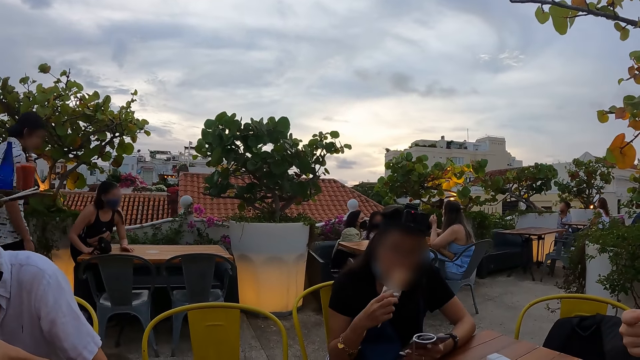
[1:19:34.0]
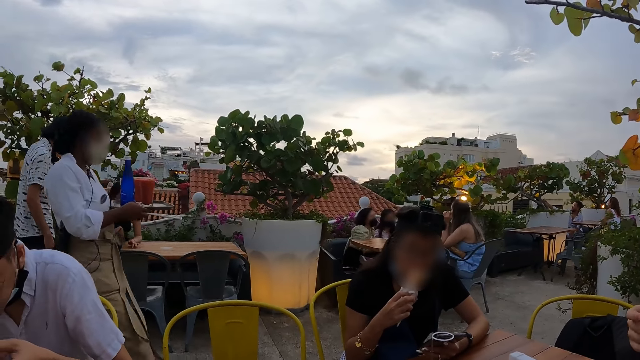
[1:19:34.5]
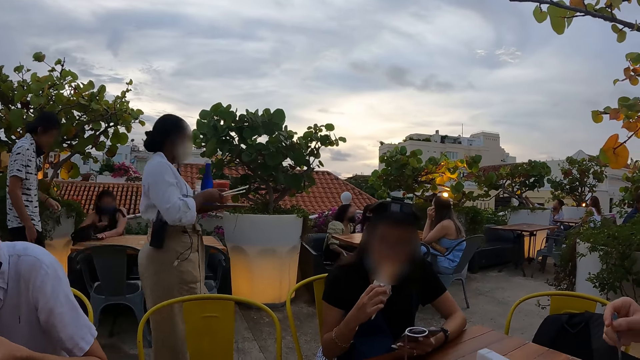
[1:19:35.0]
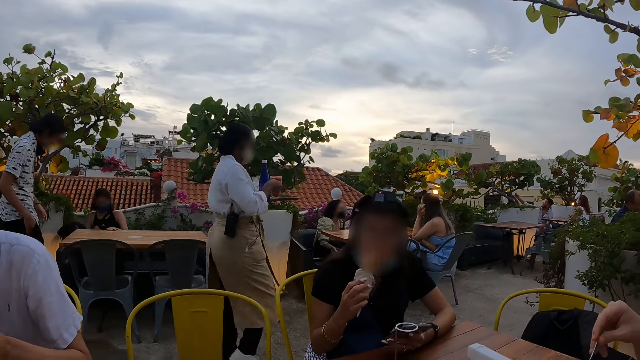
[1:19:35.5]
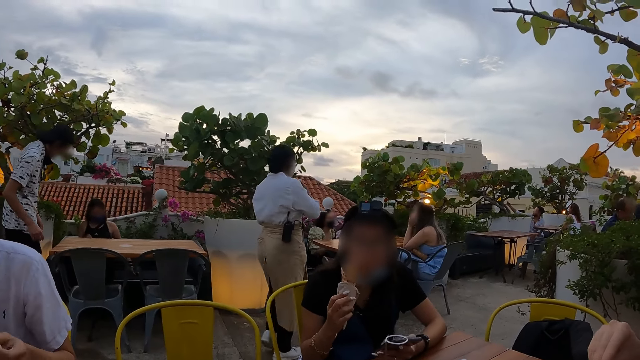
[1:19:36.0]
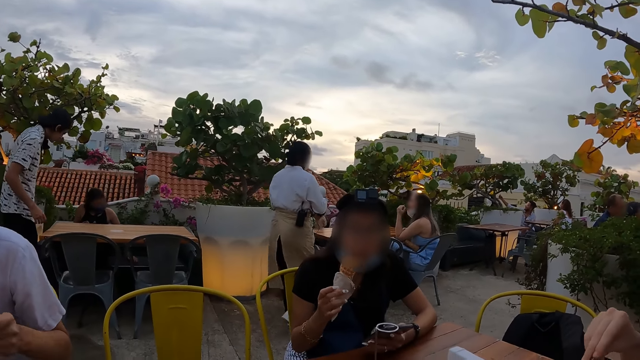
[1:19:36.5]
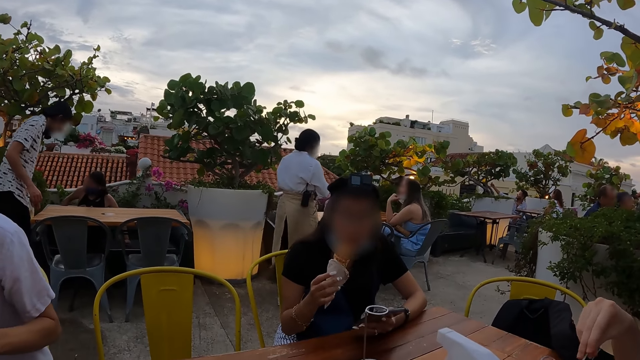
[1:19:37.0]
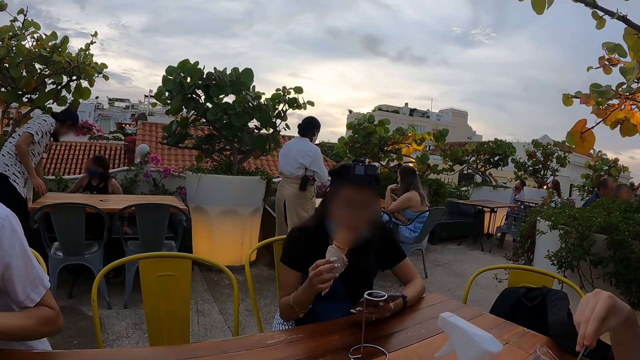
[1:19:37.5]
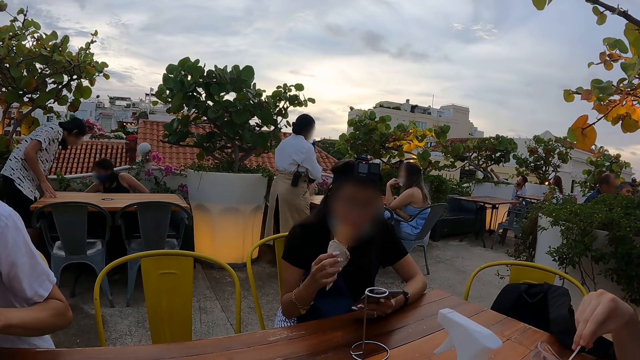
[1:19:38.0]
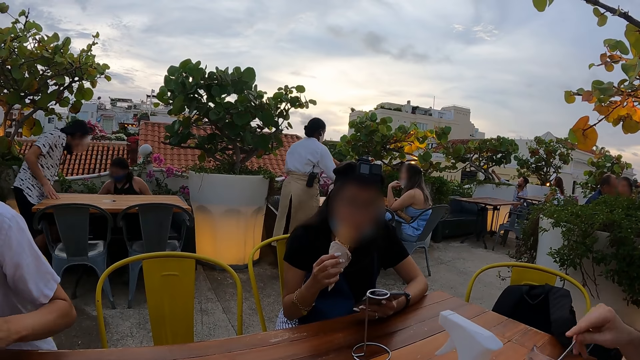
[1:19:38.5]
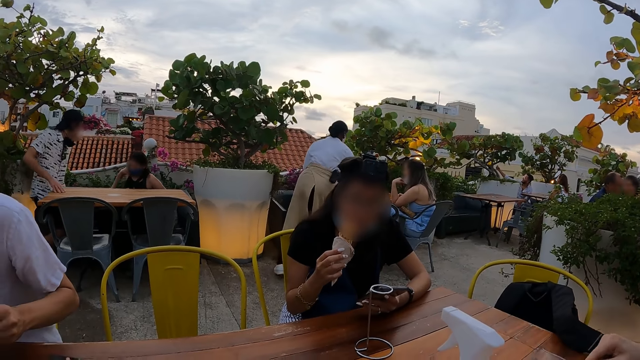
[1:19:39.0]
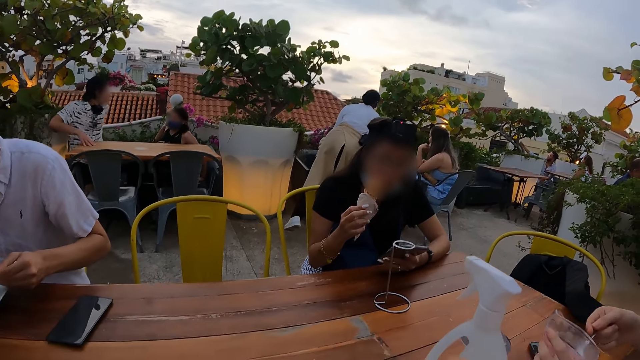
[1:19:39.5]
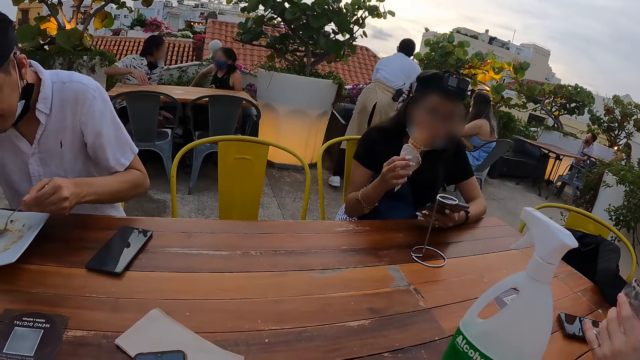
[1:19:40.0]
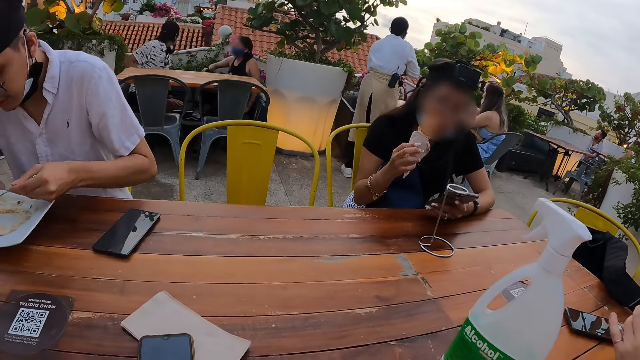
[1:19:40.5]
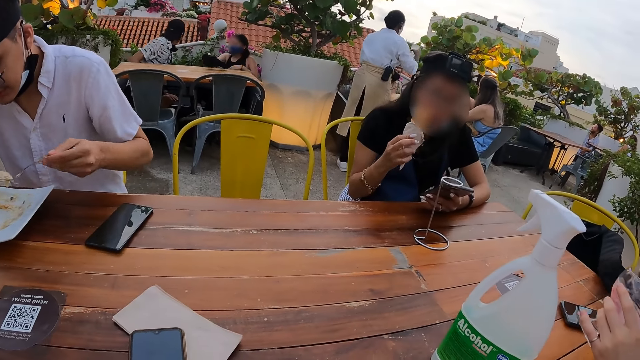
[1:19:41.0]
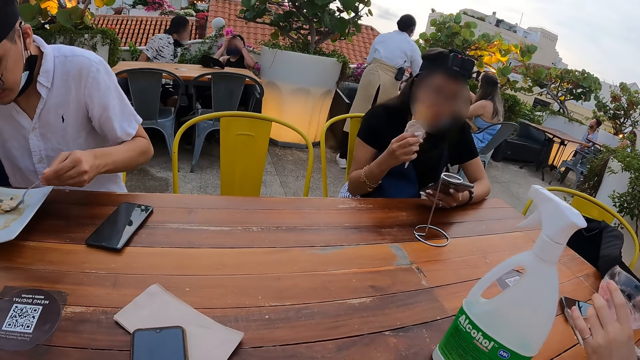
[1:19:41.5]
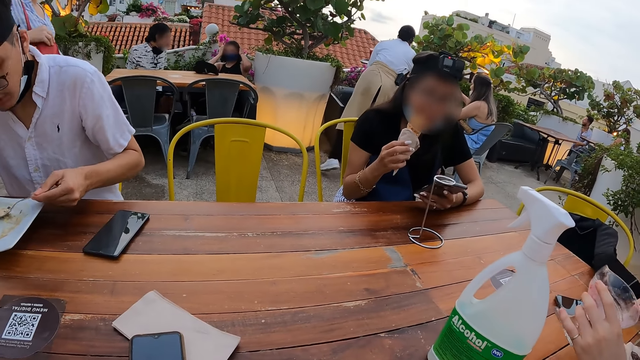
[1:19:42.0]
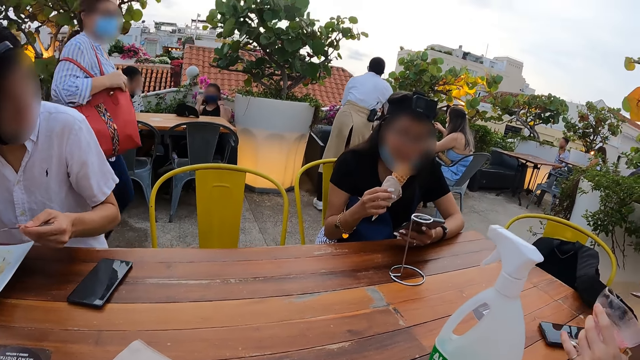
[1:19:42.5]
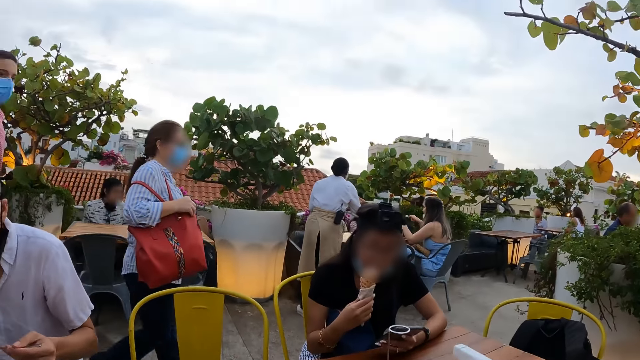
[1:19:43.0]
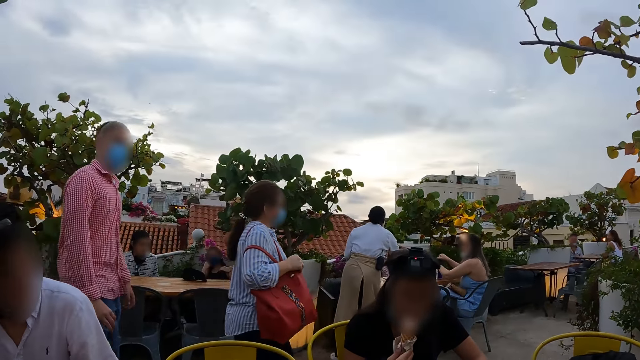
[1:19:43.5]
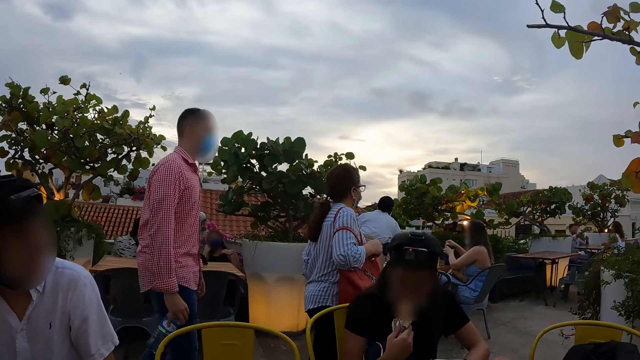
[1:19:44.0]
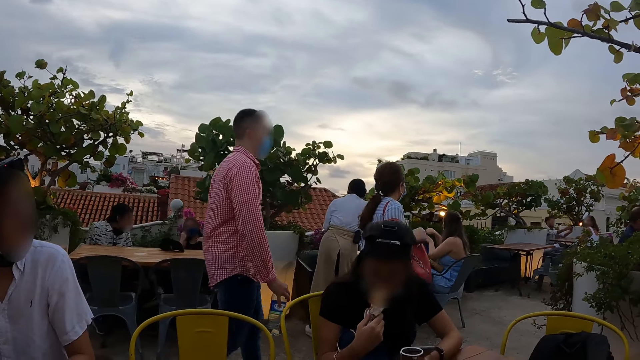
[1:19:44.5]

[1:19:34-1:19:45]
The camera wearer looks at the table.

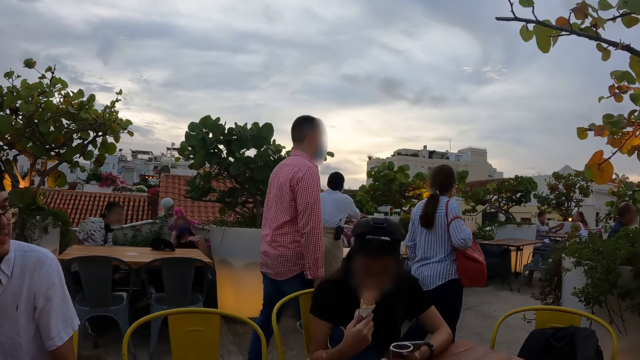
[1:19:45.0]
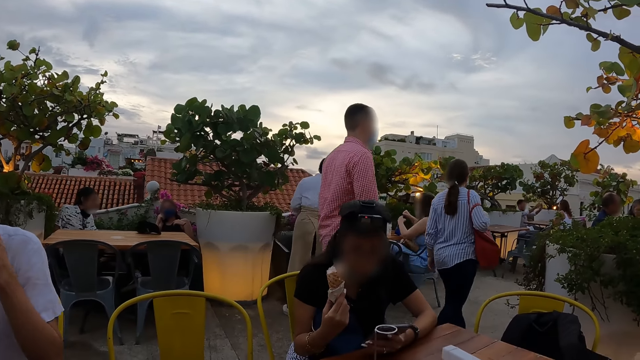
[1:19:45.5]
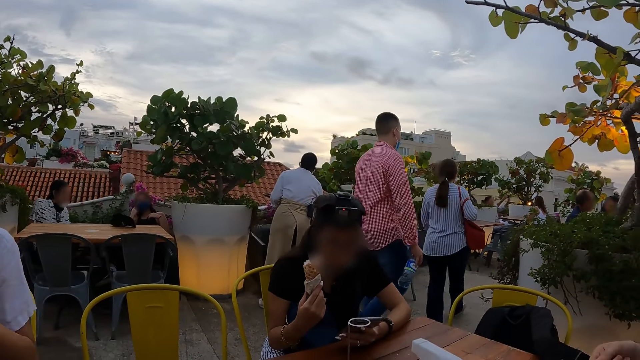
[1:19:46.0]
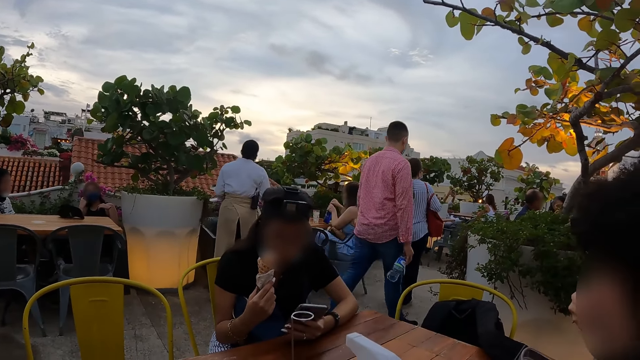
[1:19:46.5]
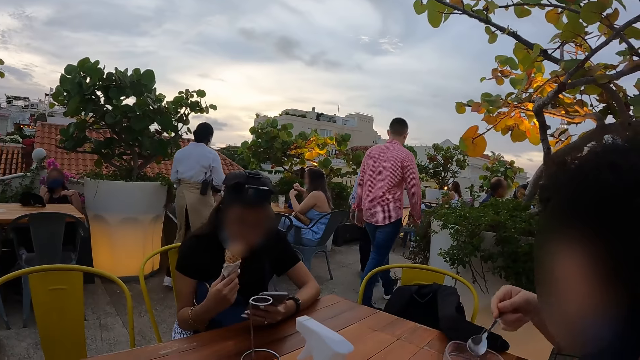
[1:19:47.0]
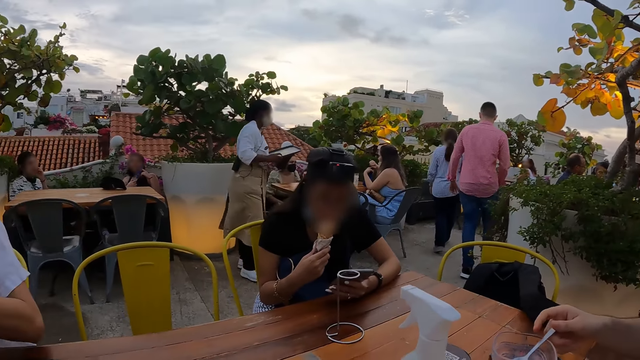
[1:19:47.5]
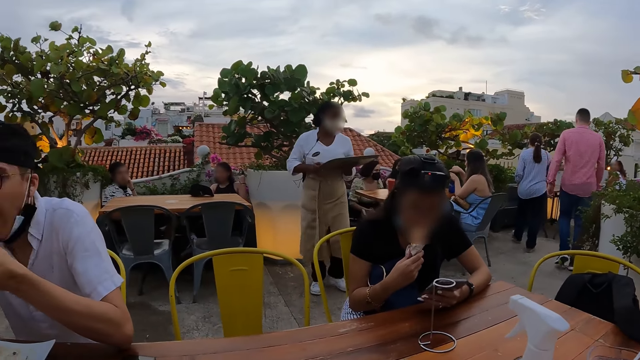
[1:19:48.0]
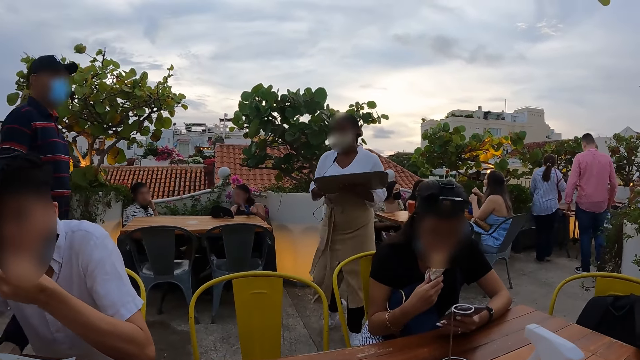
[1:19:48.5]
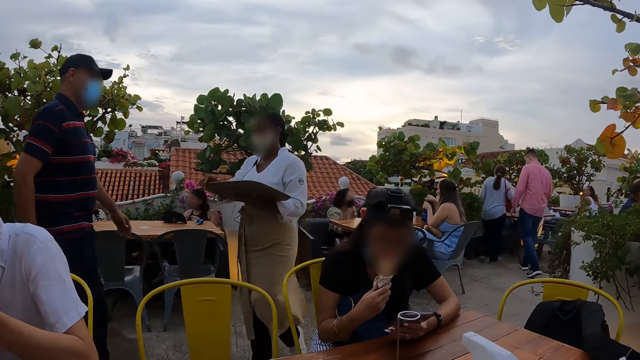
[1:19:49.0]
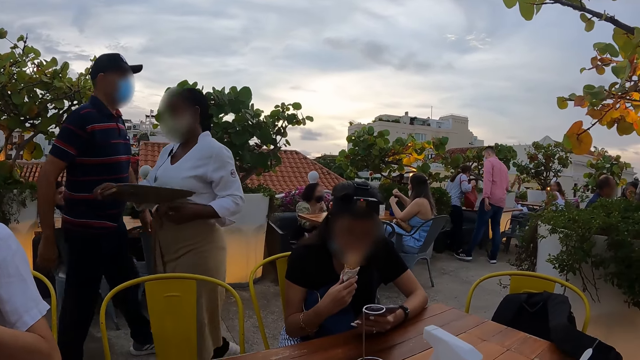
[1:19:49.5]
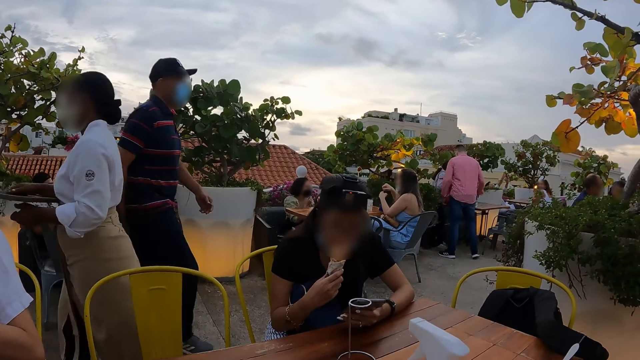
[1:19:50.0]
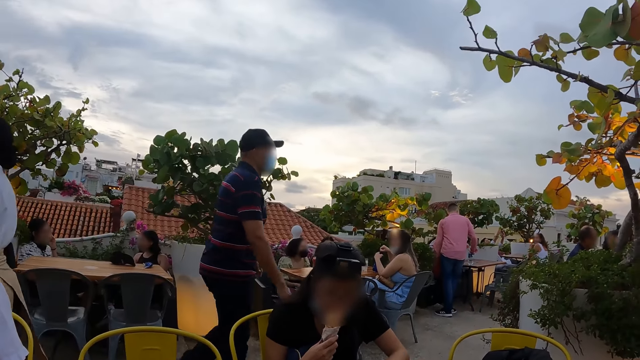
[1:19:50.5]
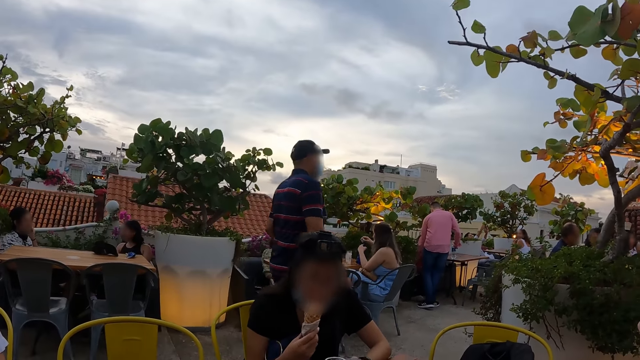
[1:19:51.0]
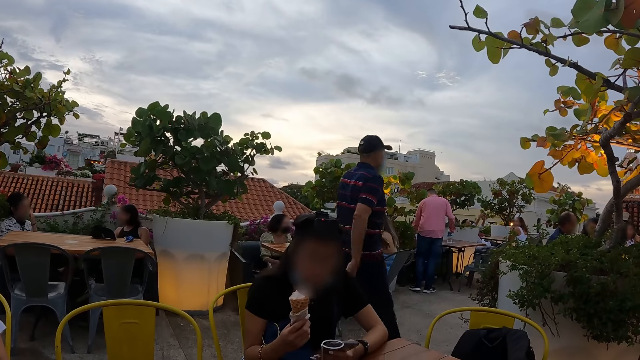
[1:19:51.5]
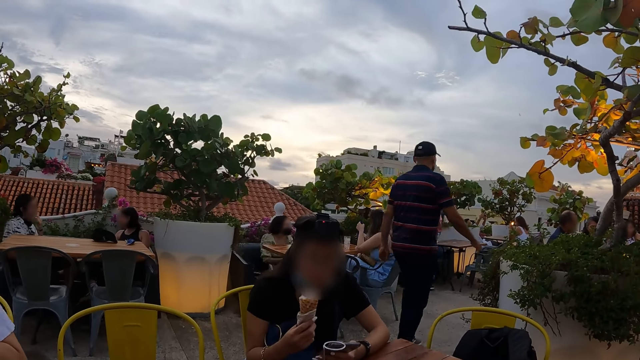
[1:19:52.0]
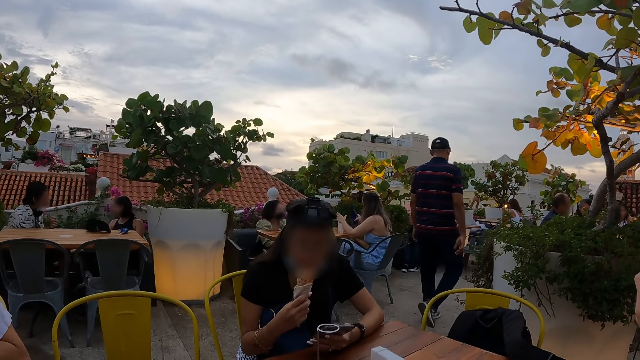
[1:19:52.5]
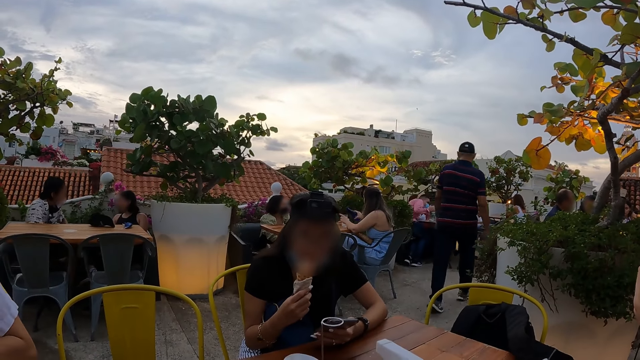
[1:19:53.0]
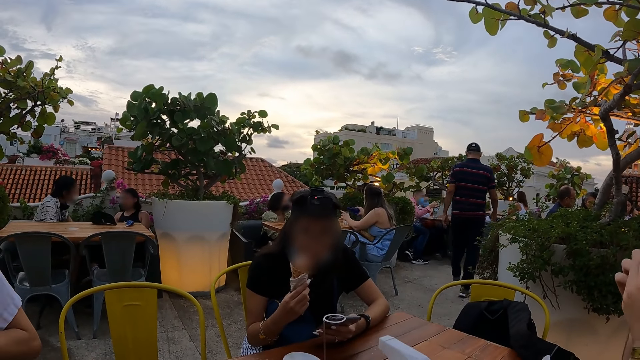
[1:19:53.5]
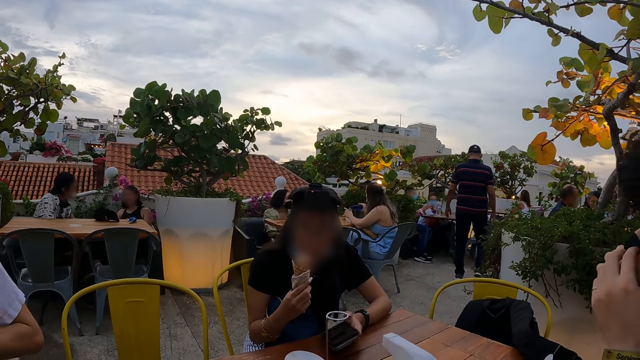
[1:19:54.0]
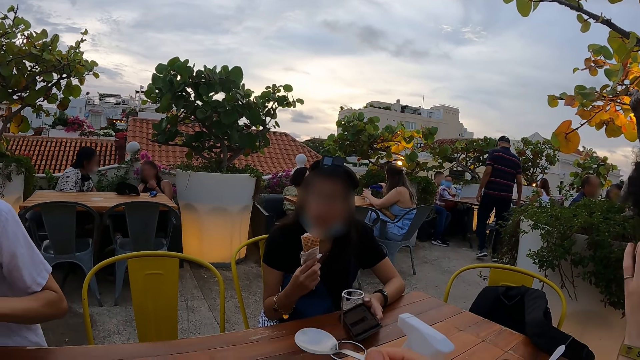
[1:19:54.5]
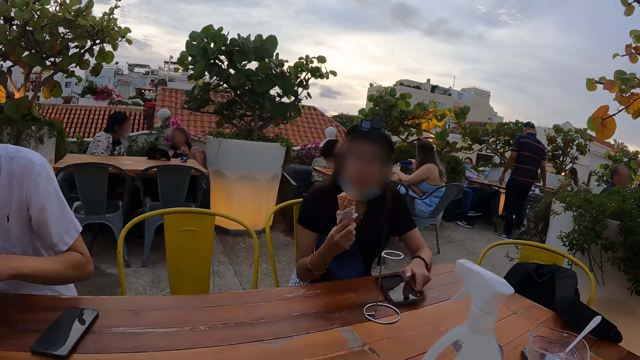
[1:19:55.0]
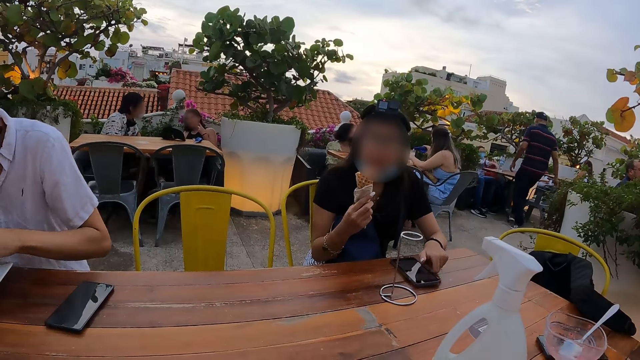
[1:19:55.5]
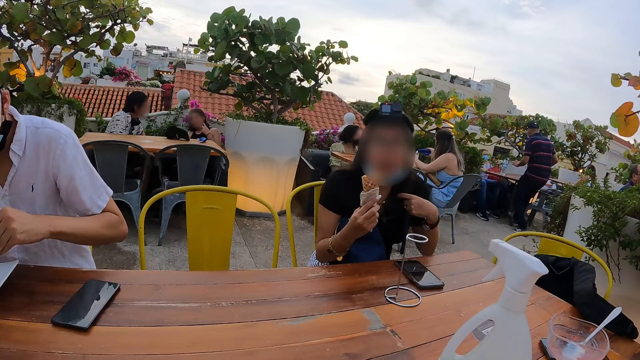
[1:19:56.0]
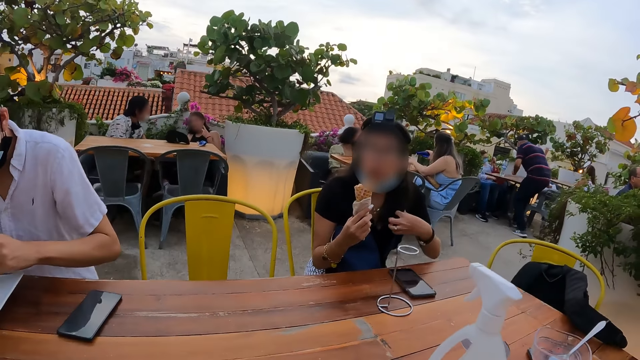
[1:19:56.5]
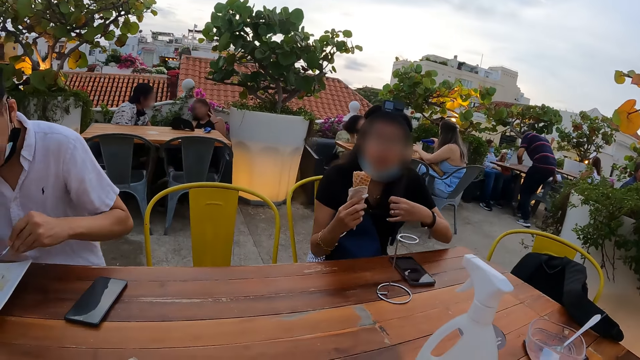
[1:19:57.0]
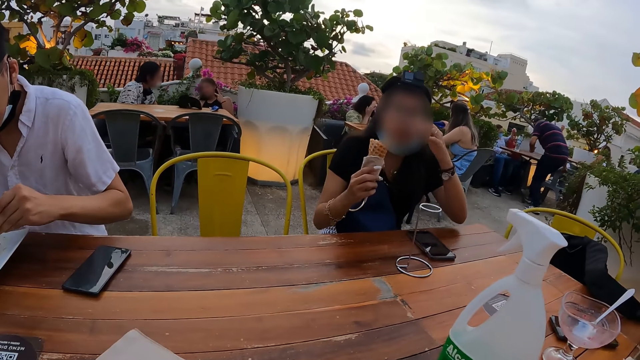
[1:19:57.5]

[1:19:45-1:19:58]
The camera wearer looks at a person. They talk to the person.
